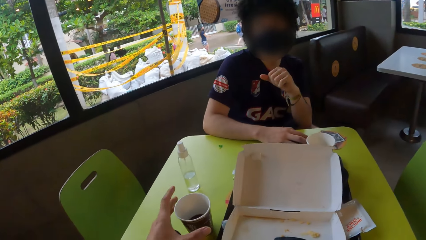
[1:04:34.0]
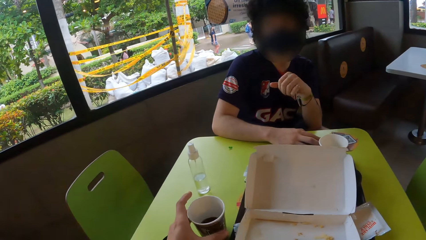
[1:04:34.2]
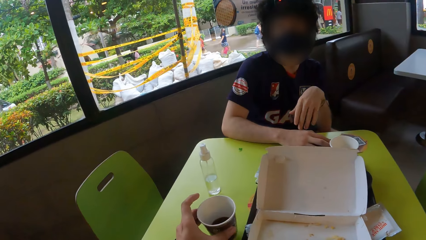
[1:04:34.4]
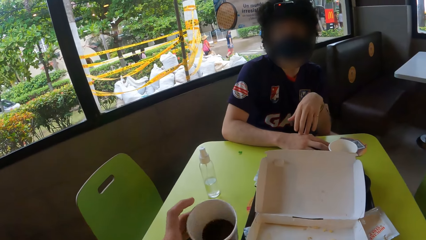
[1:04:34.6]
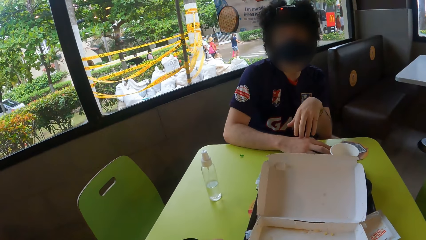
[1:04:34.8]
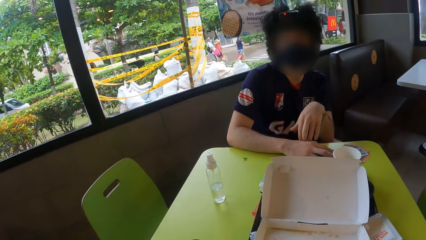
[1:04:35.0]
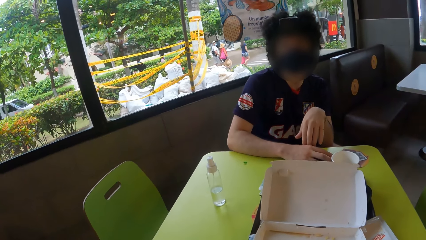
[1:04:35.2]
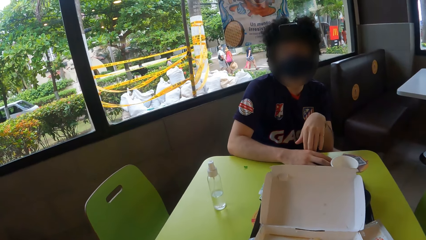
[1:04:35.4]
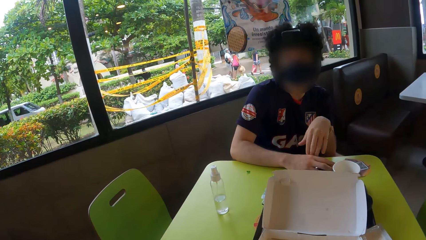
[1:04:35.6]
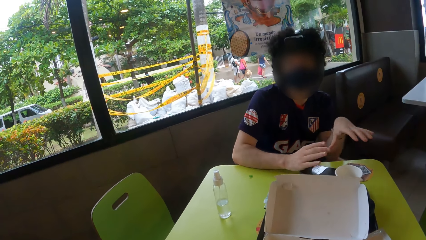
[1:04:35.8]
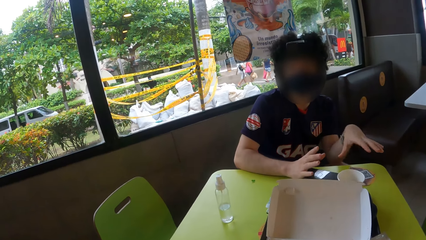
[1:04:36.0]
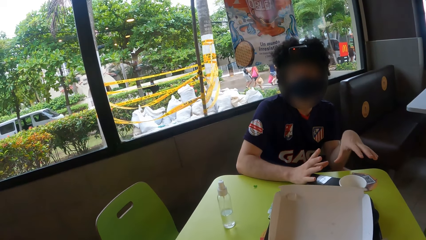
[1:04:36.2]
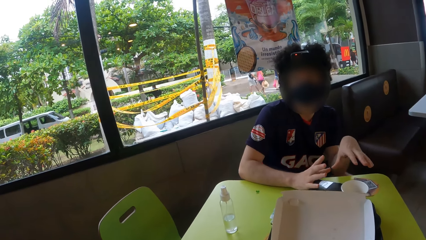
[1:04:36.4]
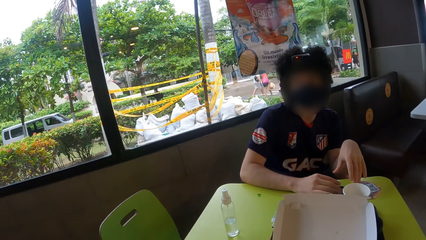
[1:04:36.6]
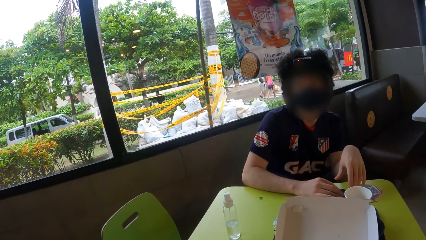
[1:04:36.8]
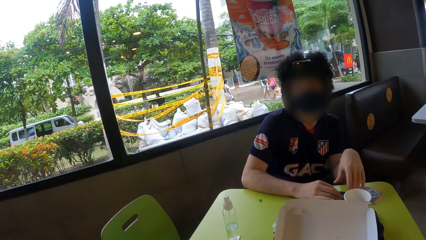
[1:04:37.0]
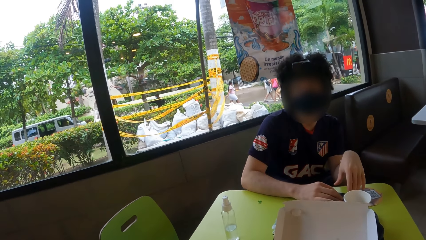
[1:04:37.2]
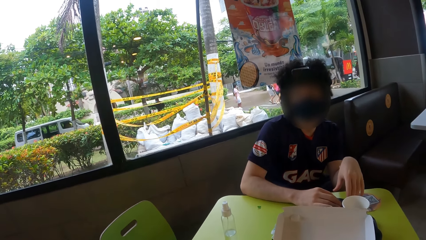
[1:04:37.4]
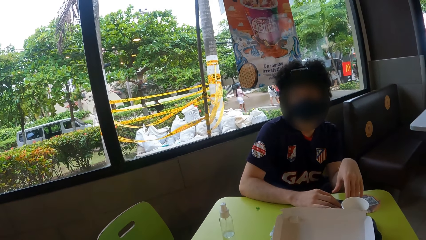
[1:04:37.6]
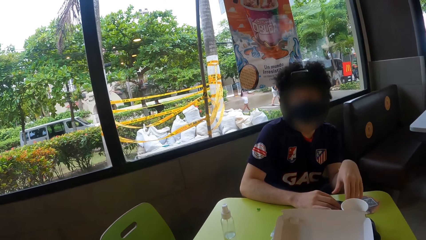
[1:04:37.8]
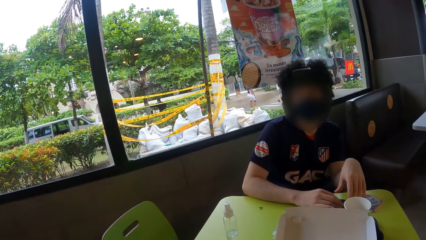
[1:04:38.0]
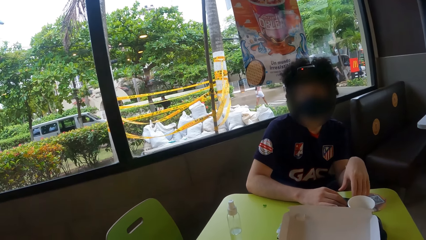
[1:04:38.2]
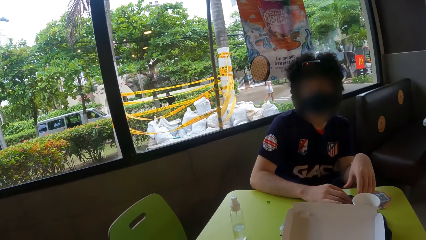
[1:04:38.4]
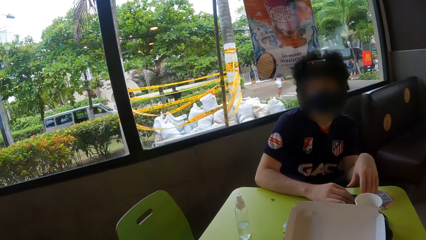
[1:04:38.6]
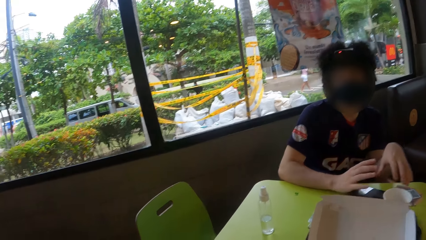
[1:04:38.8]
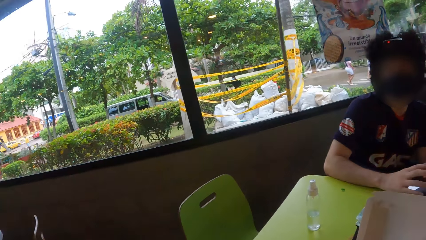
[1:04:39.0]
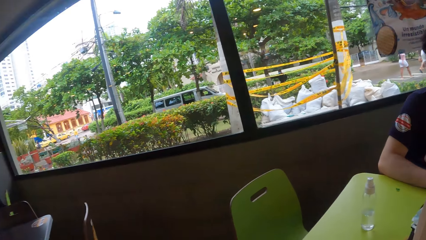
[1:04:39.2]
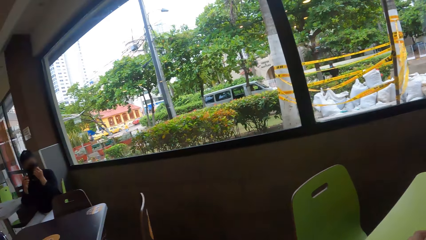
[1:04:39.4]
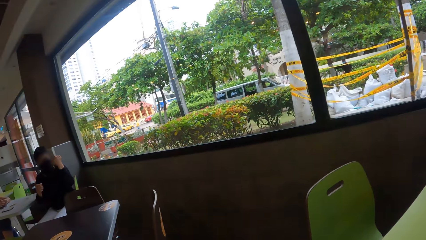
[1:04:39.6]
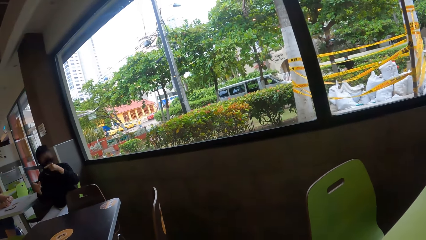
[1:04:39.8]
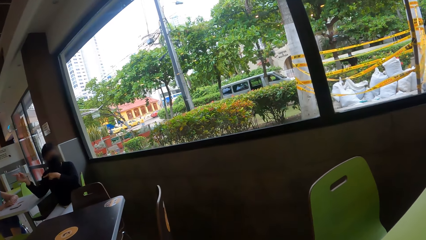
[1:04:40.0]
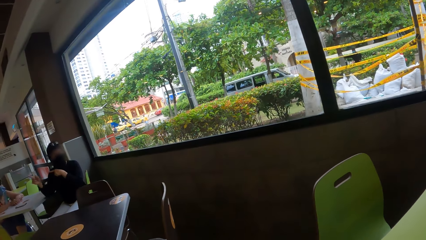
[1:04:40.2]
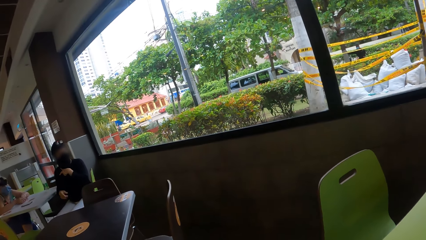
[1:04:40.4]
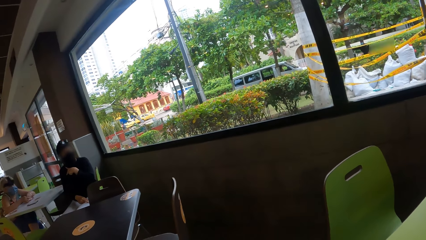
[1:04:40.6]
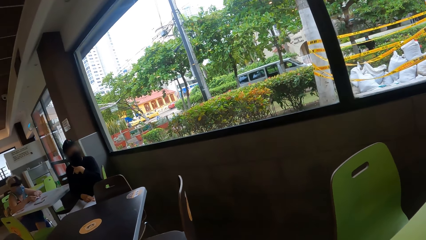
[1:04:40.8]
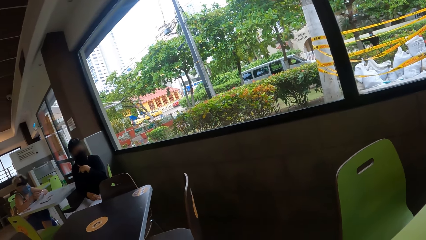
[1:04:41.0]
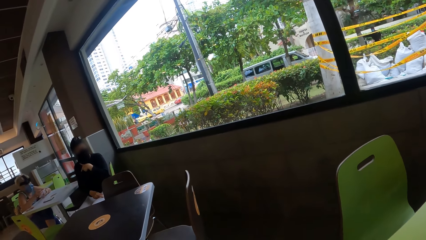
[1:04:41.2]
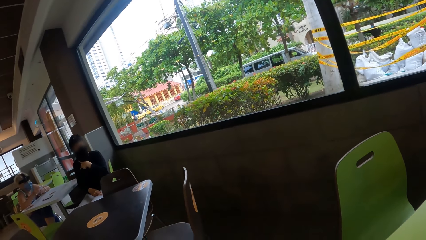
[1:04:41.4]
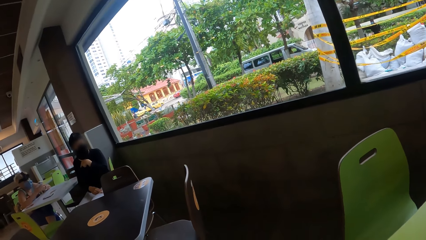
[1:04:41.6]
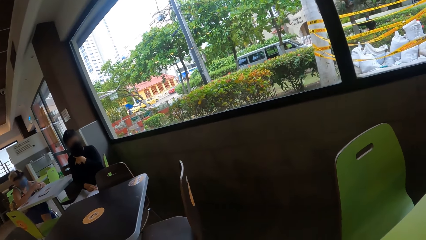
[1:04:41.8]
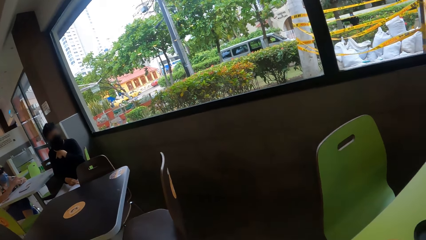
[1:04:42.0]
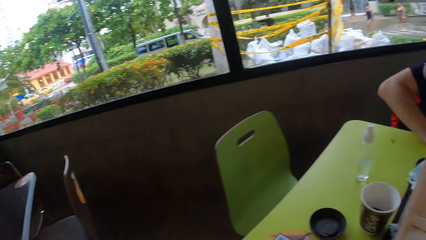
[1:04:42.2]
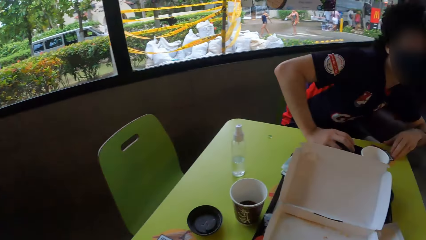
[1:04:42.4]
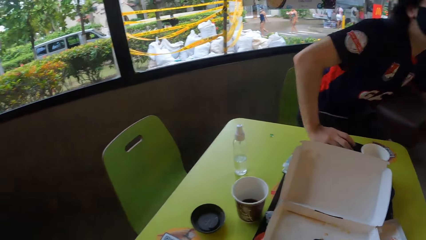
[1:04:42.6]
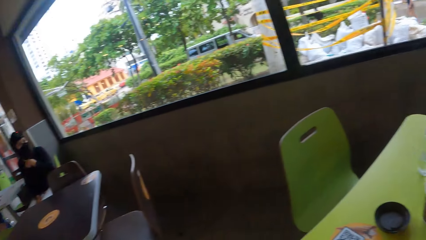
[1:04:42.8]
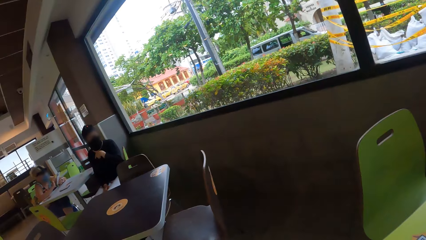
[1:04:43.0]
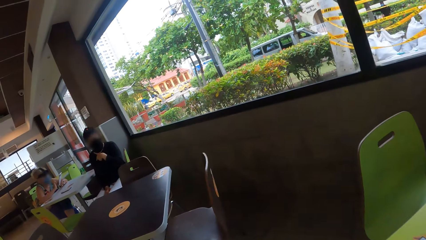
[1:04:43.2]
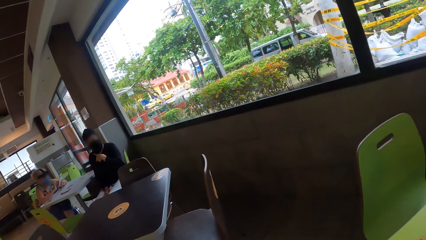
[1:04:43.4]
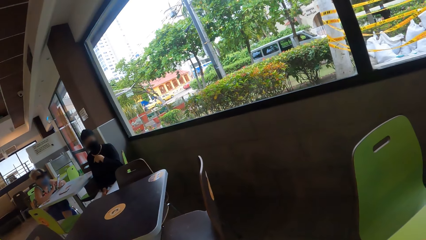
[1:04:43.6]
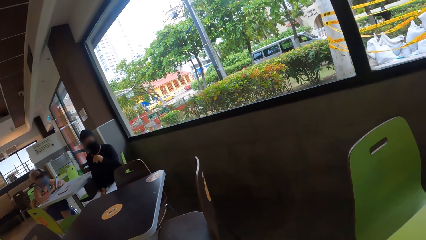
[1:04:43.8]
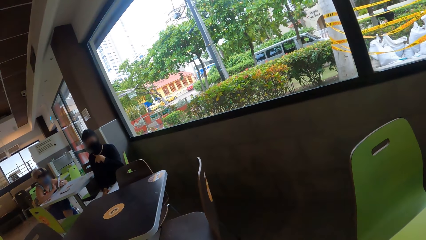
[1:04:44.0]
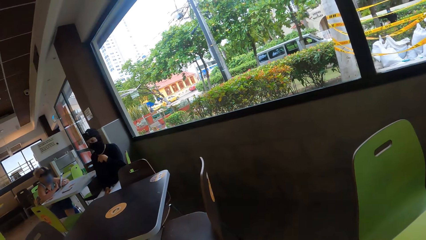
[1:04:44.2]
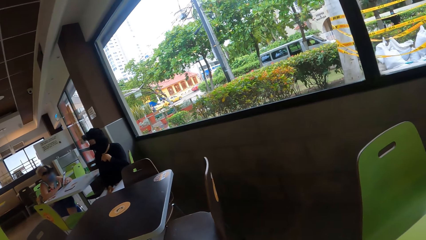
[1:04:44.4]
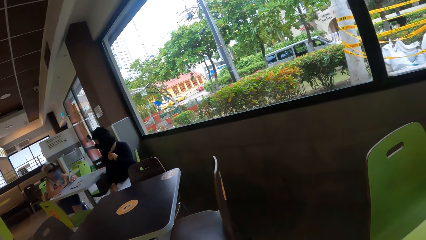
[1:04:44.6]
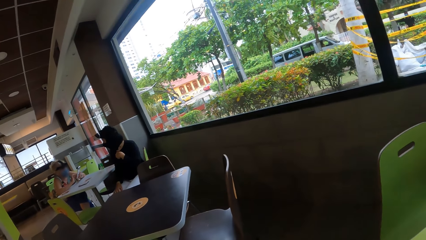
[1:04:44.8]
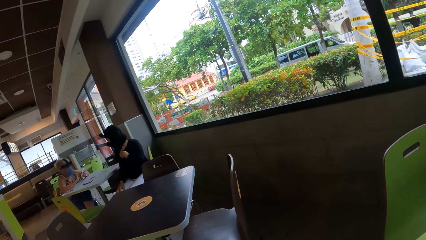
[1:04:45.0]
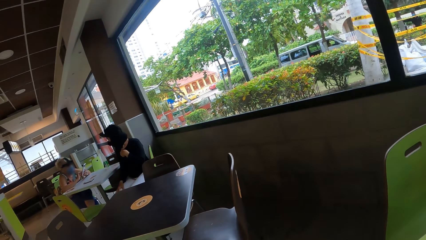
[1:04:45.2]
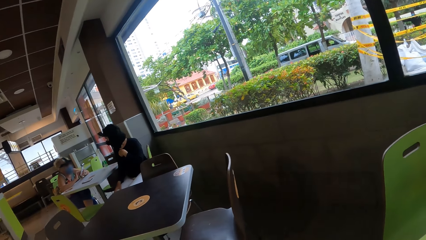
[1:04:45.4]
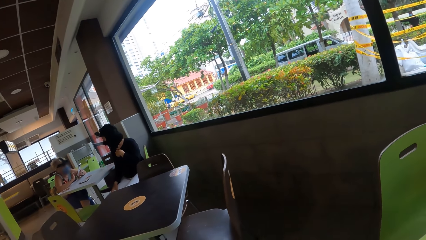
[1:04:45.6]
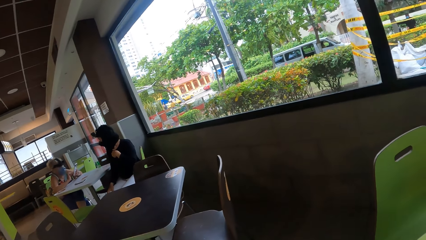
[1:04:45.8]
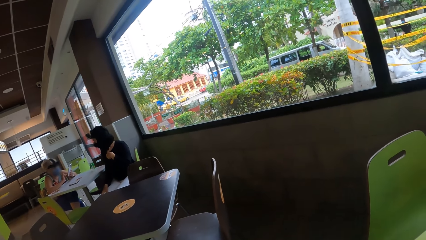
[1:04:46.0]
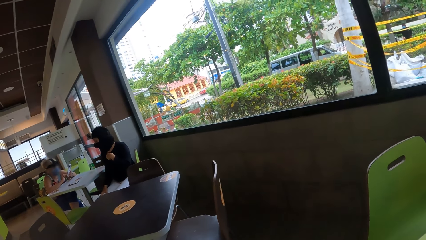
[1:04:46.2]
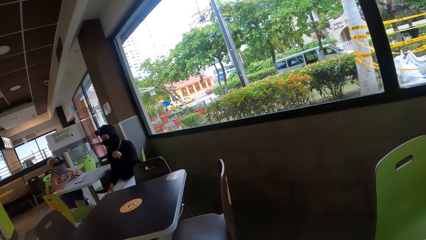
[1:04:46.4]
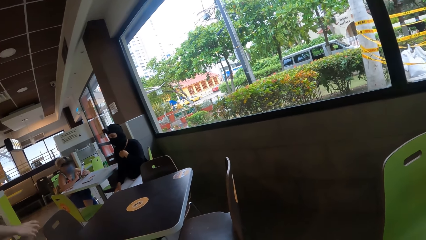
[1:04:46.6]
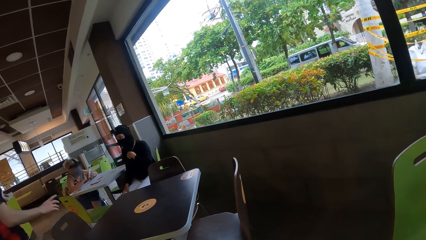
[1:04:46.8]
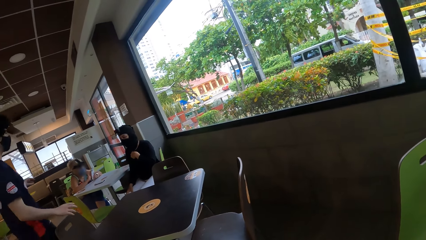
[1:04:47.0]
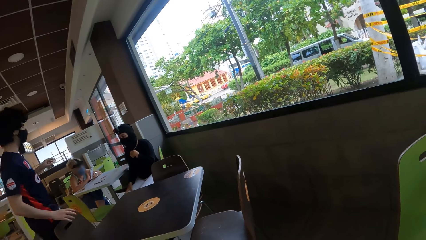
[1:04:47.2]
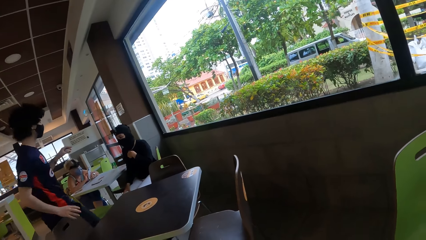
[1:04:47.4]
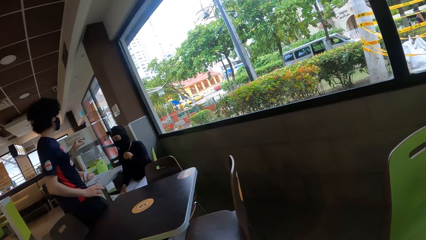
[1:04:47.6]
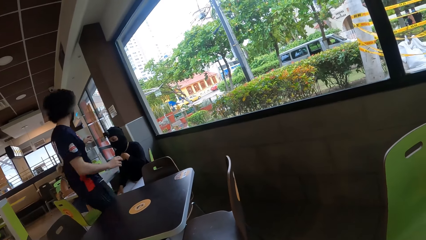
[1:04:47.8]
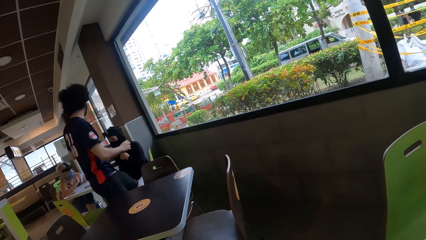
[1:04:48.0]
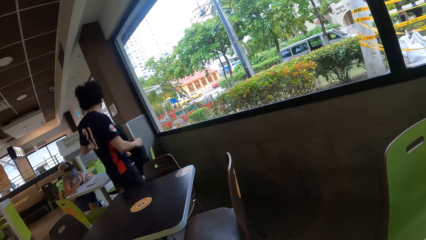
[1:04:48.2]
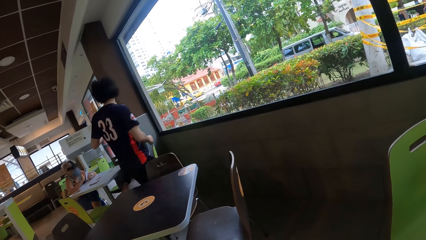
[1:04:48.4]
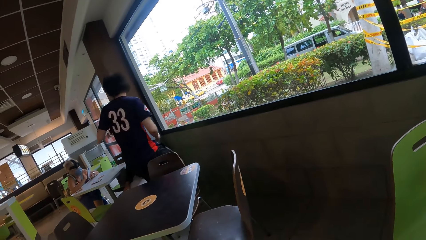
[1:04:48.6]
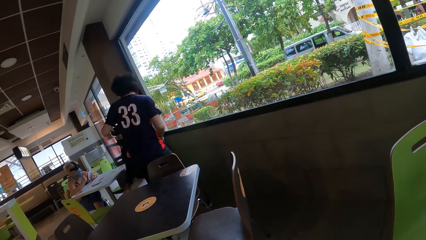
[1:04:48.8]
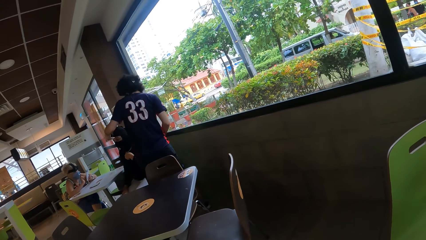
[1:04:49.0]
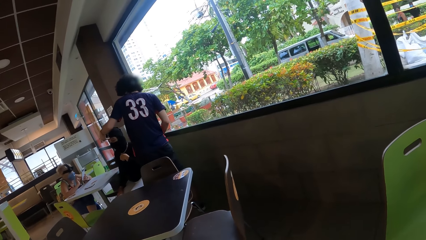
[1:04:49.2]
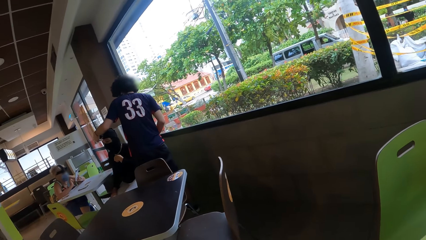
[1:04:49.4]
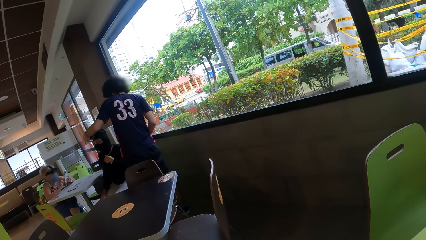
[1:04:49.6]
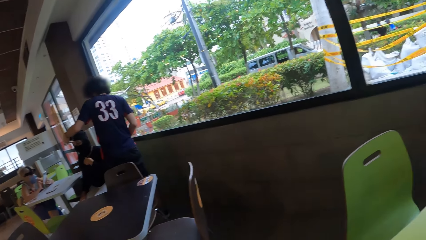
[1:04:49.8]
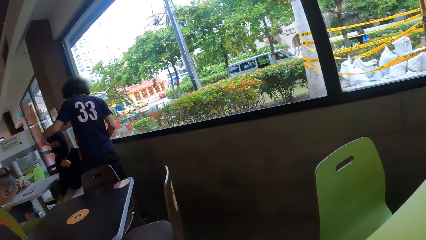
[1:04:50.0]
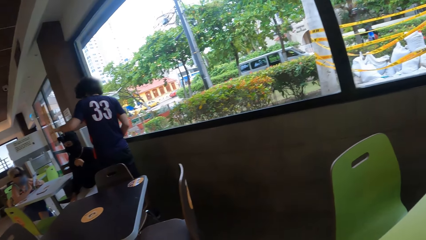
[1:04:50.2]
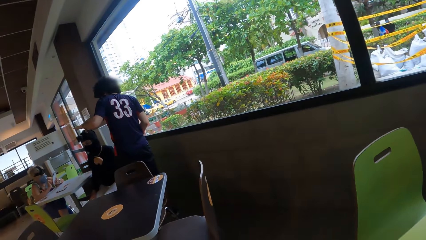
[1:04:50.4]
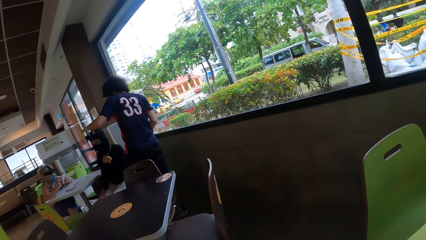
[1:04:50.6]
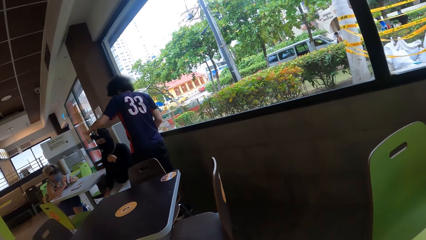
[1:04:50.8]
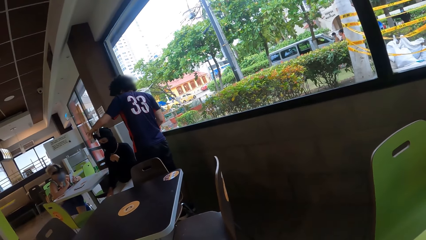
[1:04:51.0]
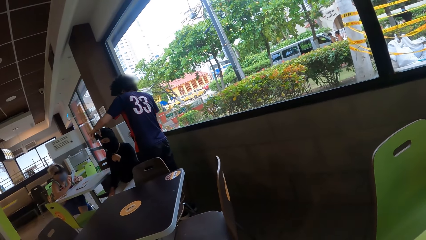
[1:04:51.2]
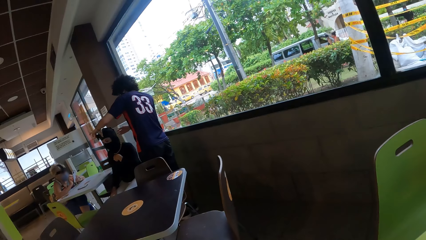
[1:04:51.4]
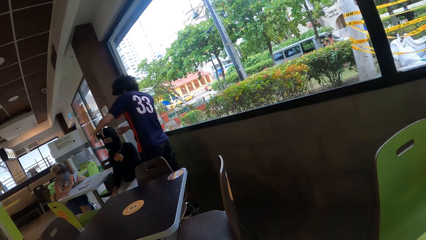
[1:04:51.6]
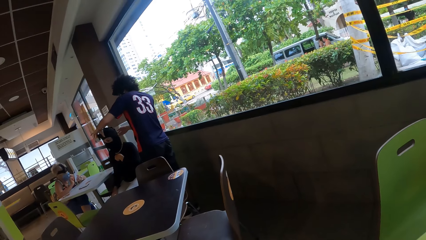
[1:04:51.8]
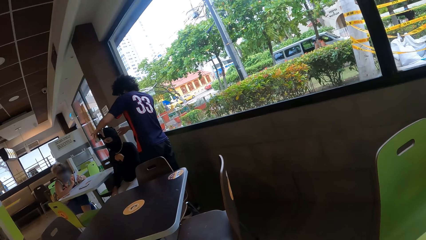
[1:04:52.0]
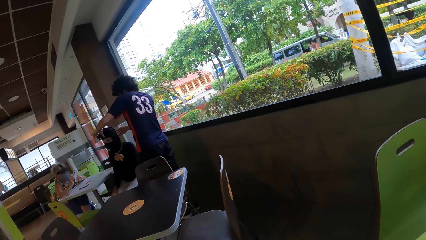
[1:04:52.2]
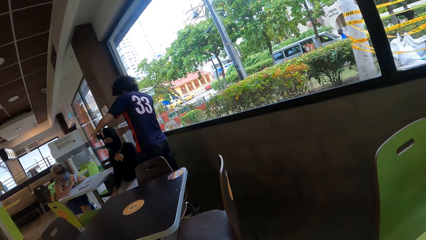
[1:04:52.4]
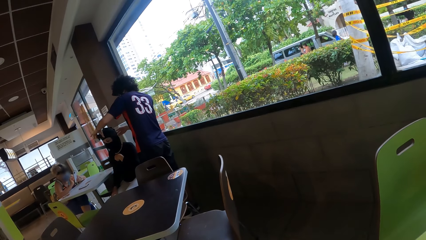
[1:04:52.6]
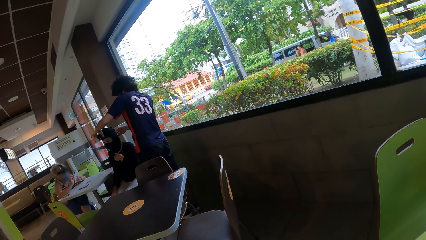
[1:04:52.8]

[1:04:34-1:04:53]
The camera wearer picks up a mug. They drink from the mug. A man interacts with the camera wearer. The camera wearer looks around. A lady moves her fingers. The man stands up. The man walks around. The man removes a camera from the lady.
